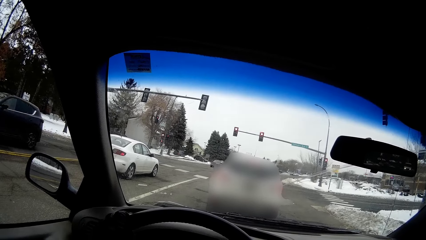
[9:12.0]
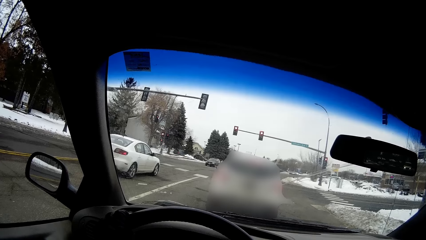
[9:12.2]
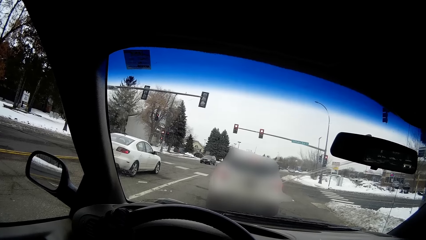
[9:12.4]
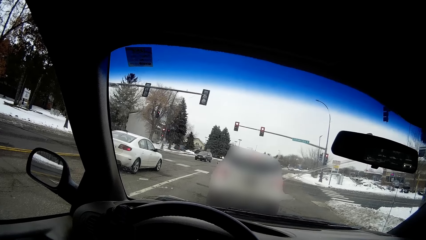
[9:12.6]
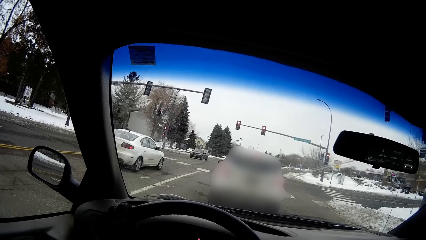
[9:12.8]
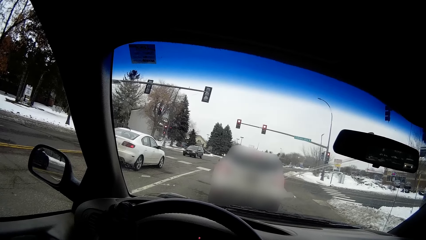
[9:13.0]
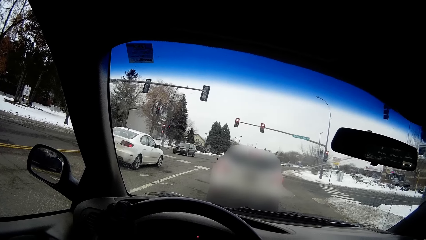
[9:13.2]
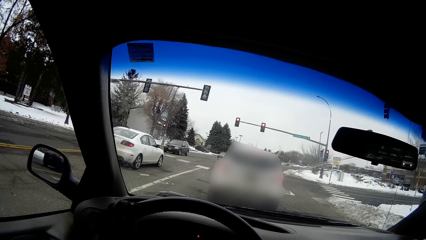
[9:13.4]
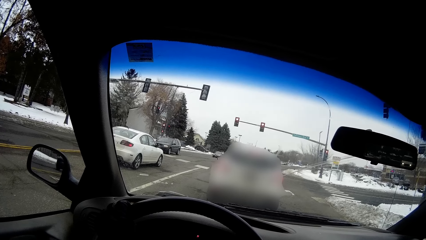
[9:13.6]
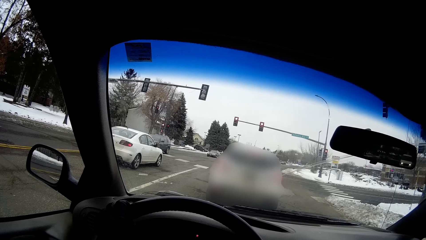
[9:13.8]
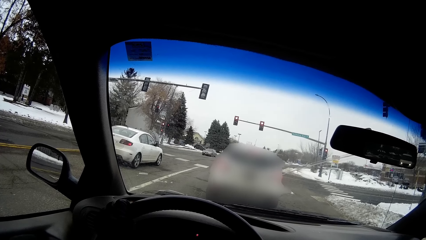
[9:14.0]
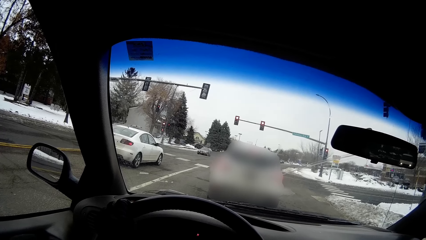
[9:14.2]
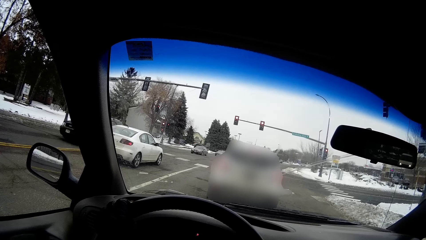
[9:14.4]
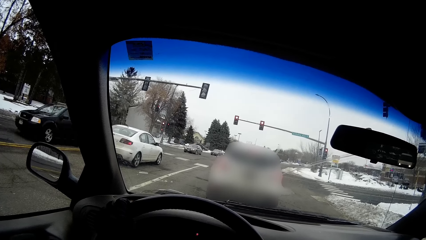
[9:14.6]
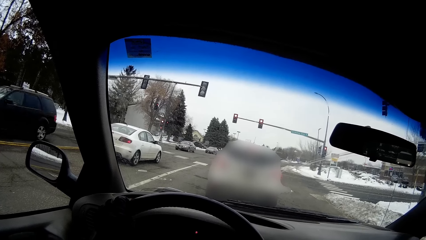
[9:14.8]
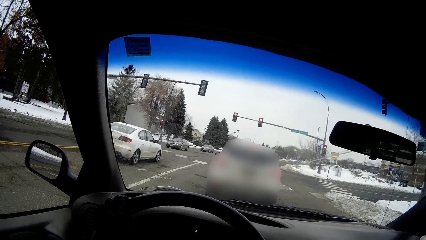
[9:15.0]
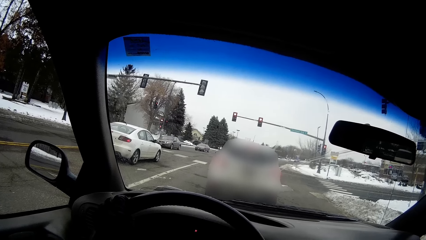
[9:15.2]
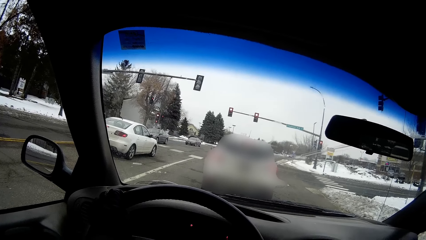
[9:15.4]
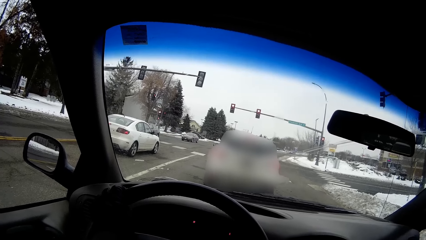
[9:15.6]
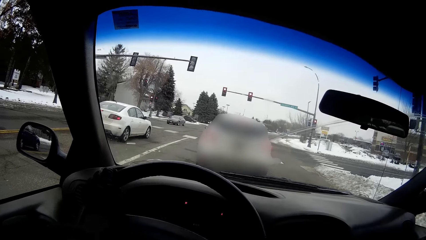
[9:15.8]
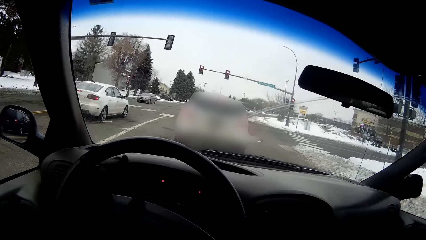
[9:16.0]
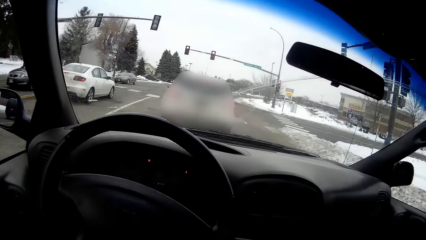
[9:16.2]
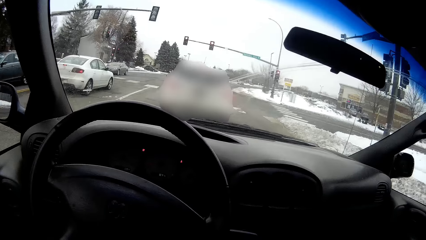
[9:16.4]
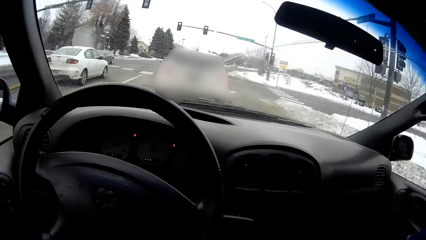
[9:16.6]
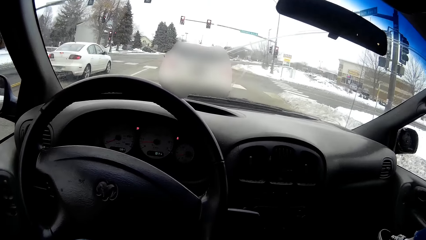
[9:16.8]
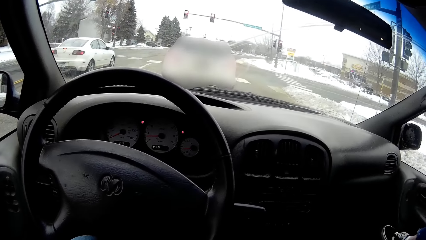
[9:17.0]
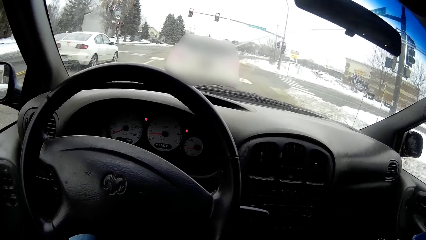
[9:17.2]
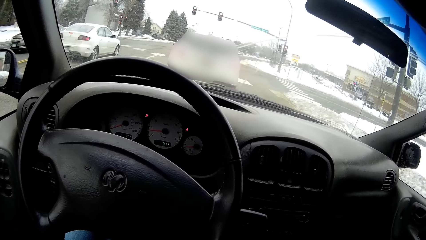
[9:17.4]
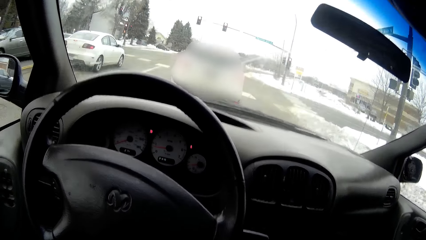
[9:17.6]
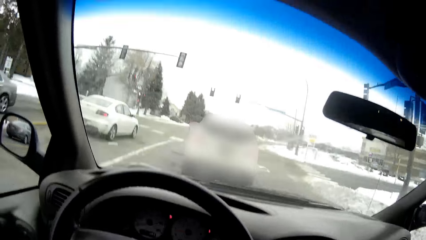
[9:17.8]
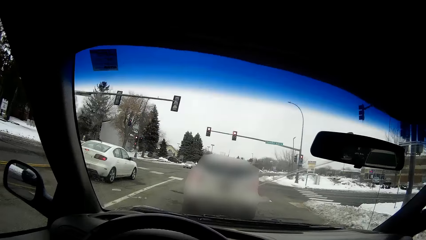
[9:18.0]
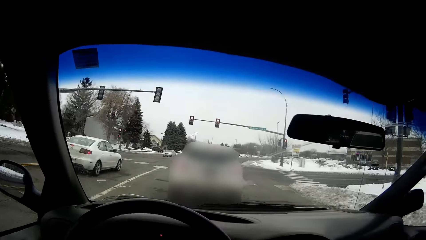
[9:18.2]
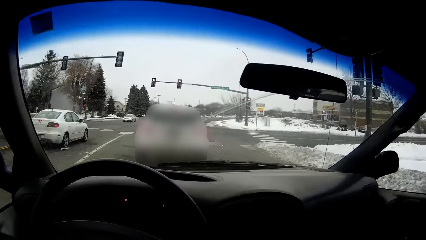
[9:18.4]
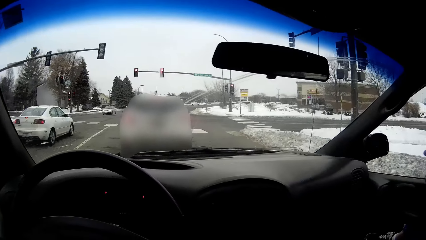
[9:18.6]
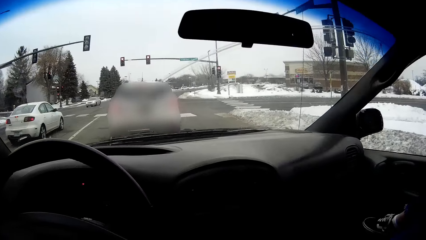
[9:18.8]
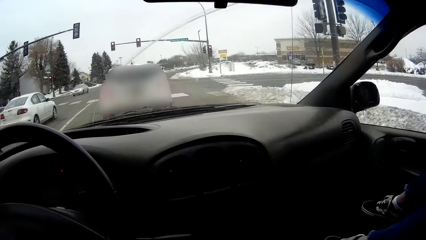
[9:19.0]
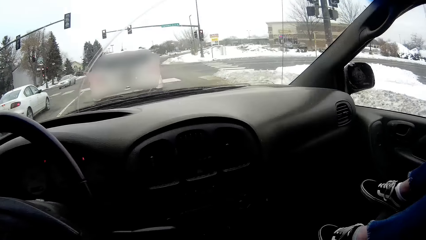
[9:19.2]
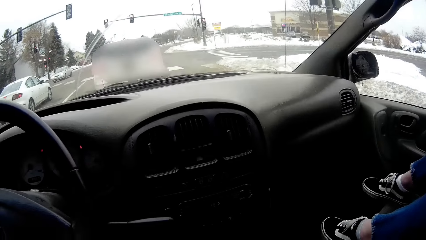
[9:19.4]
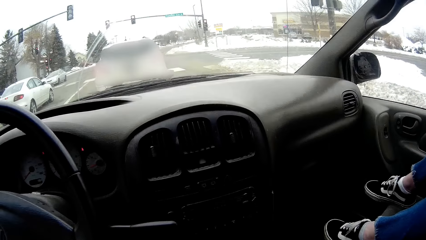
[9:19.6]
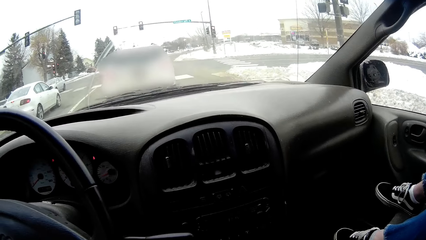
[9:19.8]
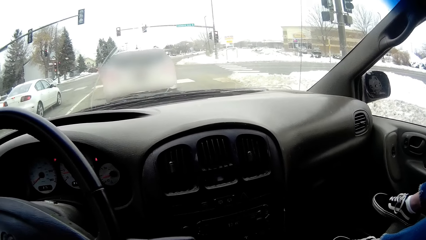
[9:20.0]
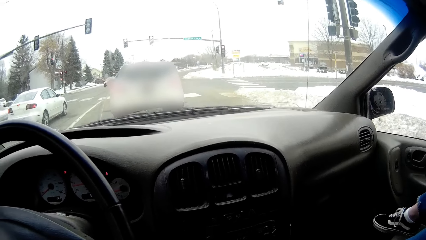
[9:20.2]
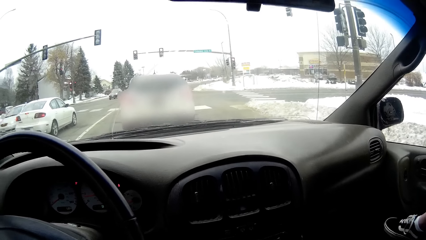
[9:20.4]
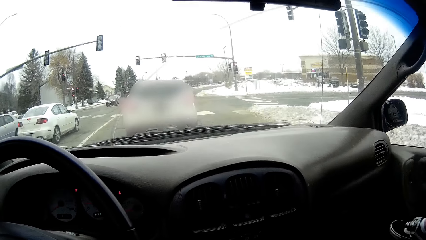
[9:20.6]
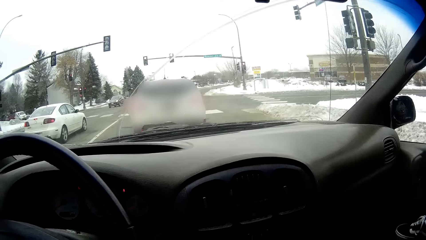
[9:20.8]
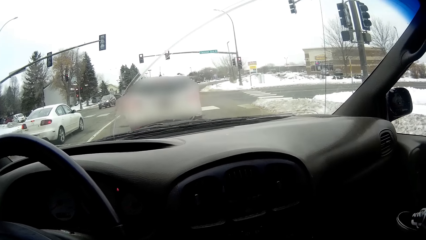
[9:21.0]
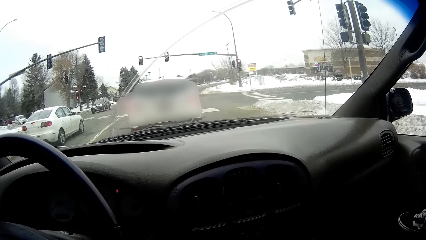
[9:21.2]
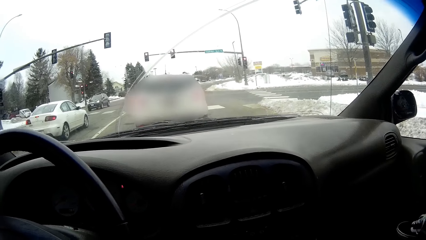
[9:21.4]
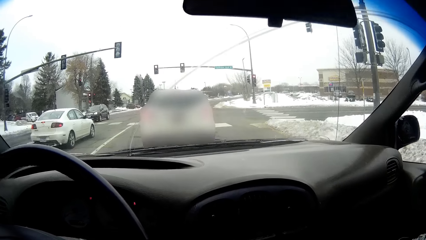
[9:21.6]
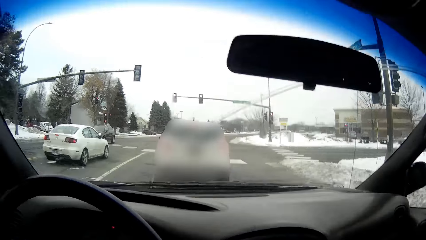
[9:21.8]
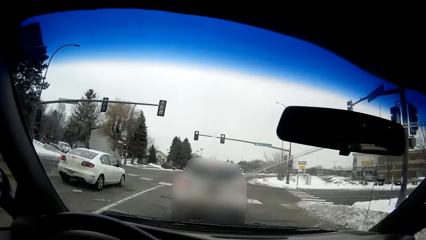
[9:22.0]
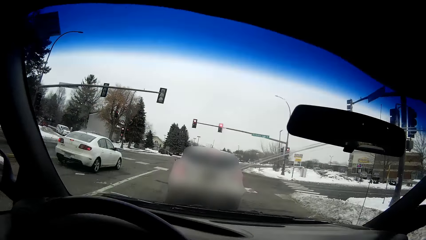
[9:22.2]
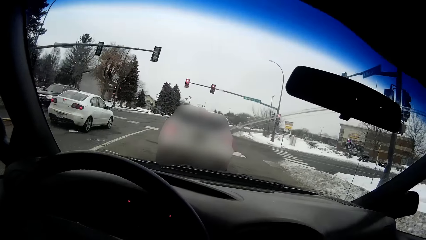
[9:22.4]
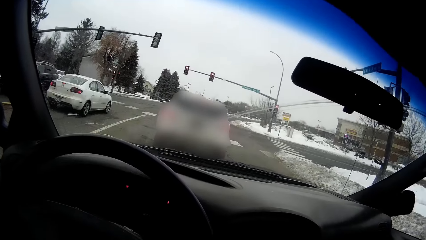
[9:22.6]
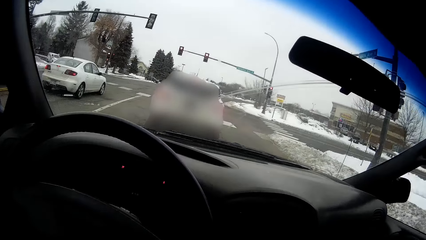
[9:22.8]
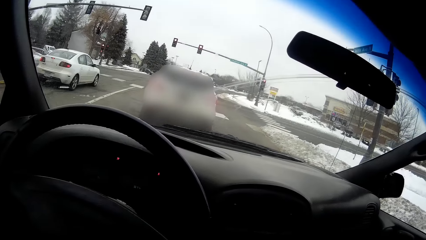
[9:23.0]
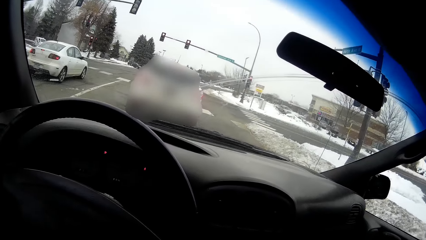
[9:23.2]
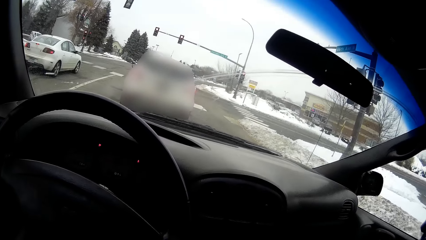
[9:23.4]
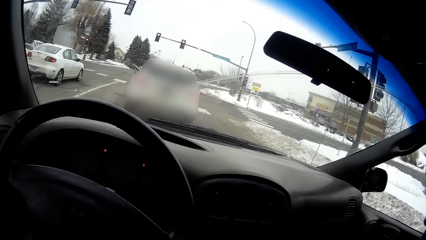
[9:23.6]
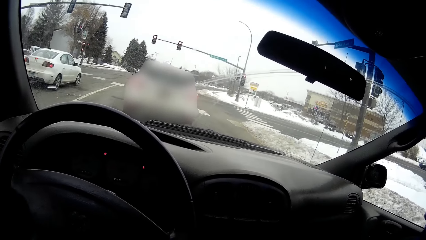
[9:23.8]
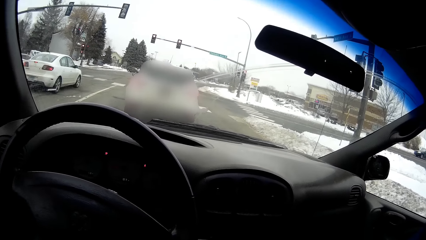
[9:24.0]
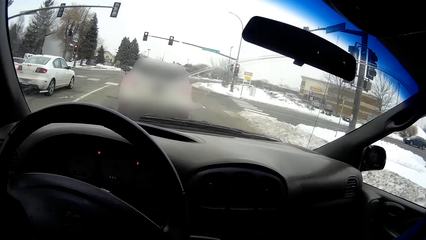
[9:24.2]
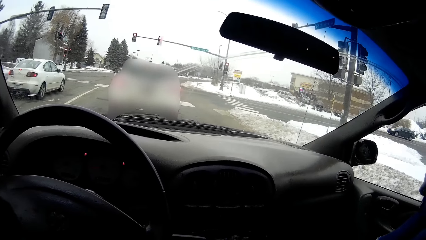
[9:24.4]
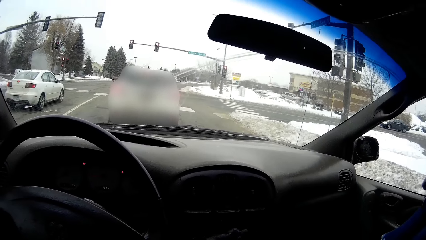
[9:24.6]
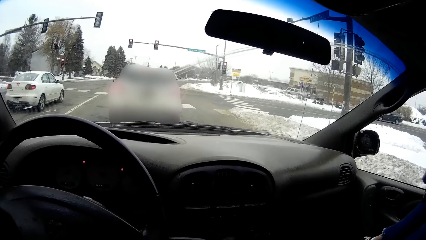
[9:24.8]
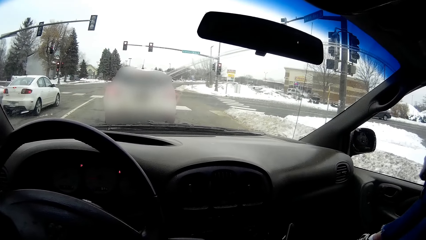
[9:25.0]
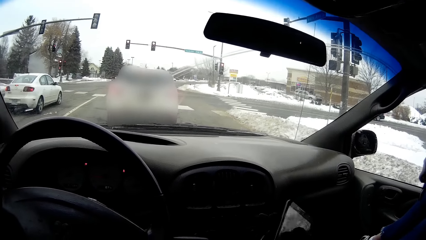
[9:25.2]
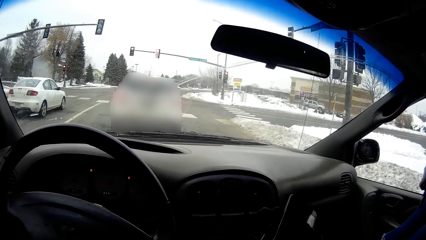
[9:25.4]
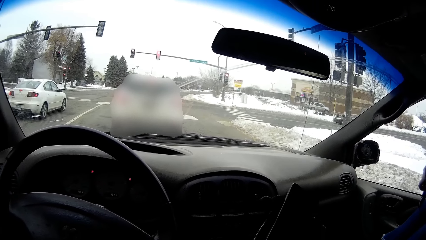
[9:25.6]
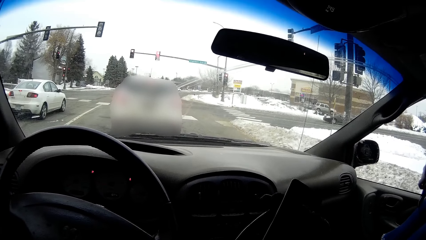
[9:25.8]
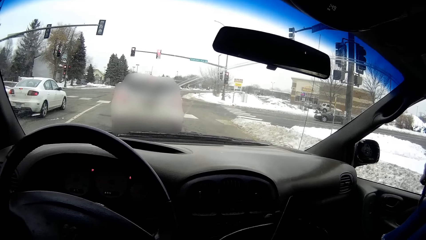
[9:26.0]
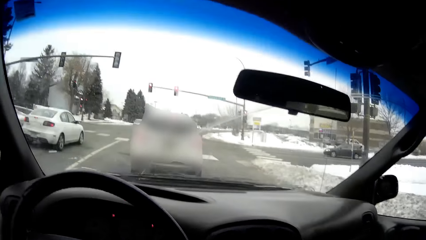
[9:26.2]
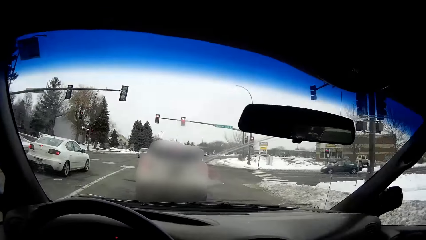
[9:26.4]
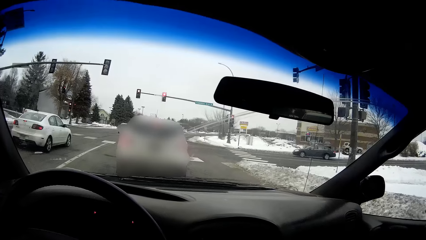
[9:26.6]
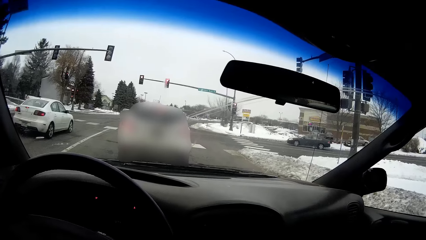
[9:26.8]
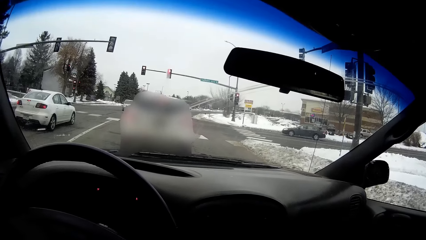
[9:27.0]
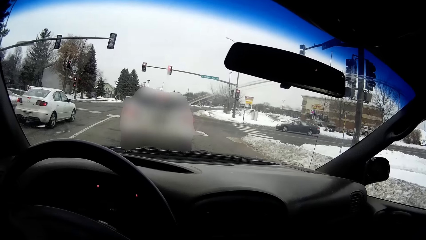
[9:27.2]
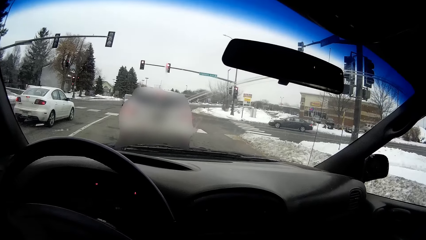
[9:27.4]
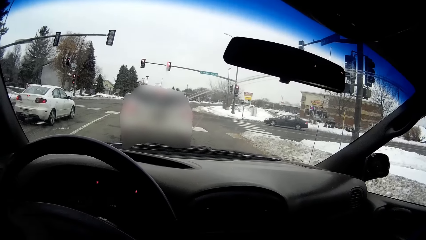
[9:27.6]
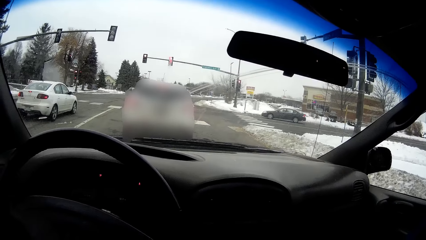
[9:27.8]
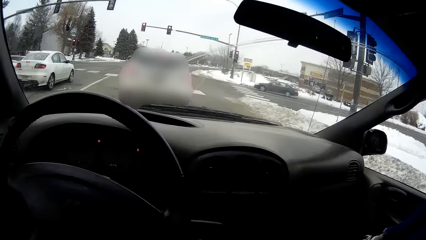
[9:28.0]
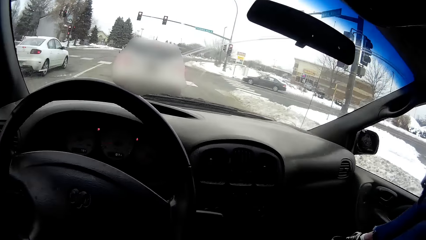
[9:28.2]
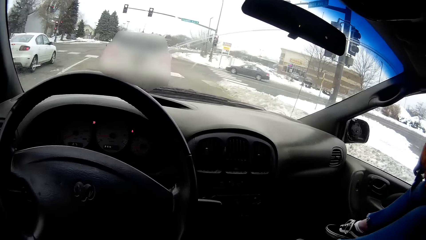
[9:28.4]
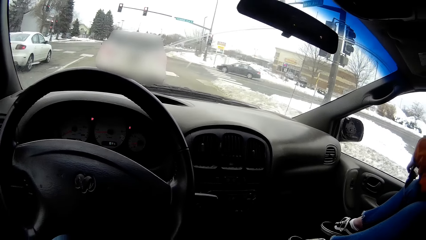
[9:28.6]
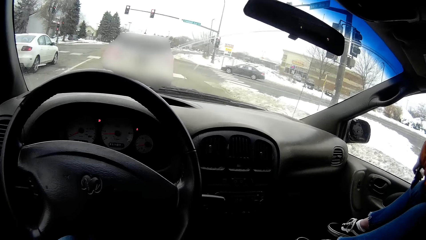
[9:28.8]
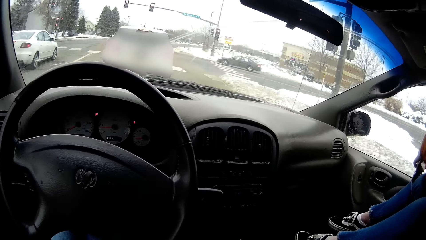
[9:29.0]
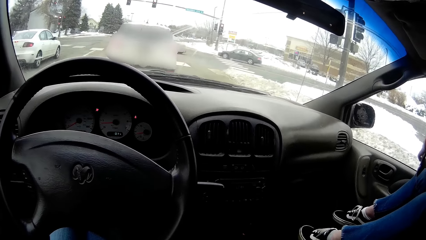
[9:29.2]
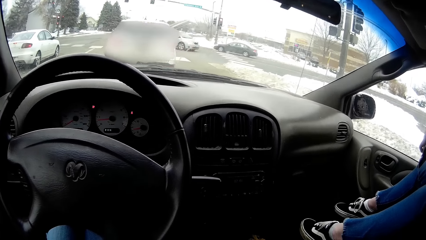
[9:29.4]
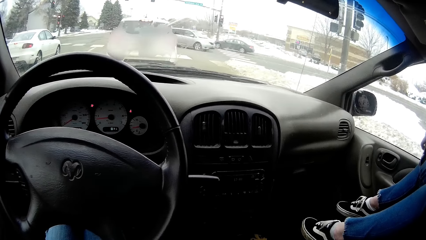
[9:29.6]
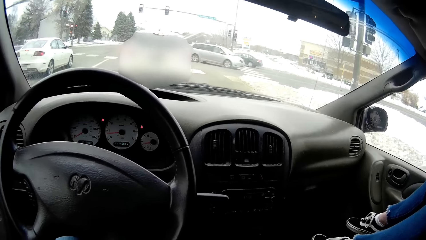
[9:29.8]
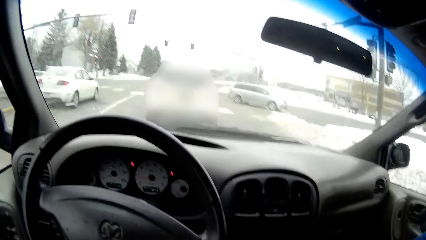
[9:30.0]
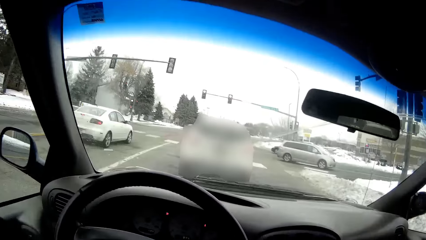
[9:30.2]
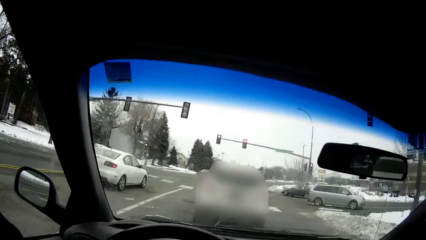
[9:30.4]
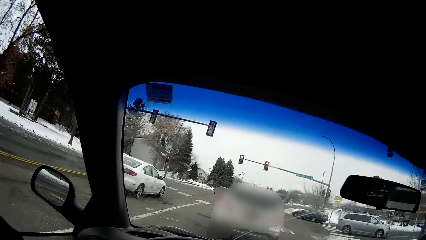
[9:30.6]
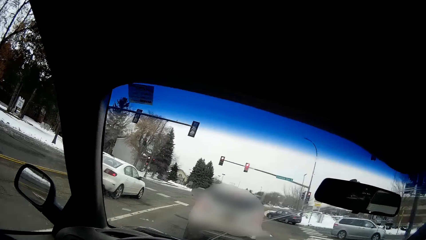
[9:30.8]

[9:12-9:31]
The camera wearer removes the hand from the steering wheel. A woman moves her leg. The camera wearer holds a phone in her right hand.
